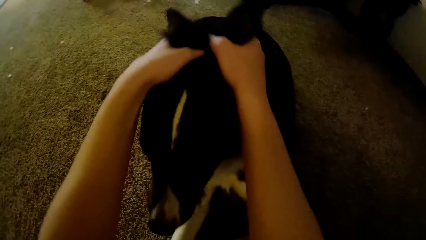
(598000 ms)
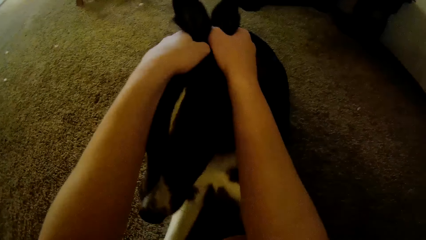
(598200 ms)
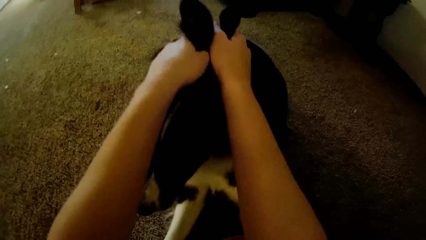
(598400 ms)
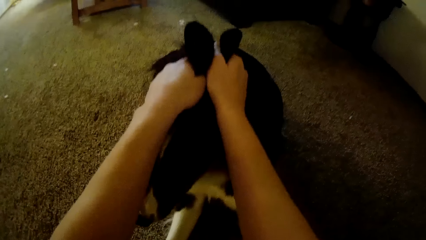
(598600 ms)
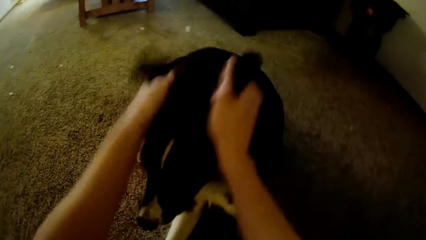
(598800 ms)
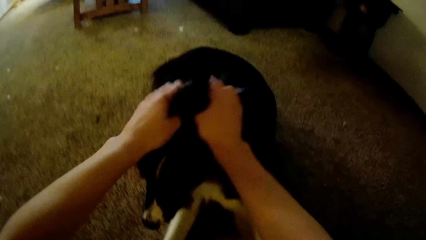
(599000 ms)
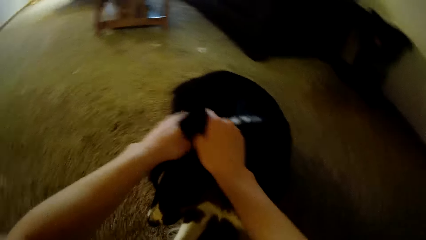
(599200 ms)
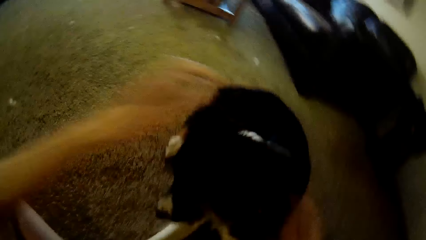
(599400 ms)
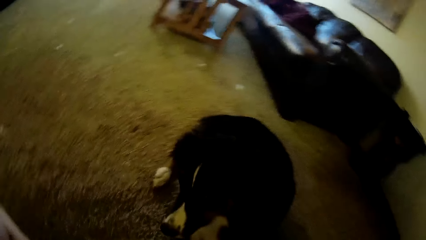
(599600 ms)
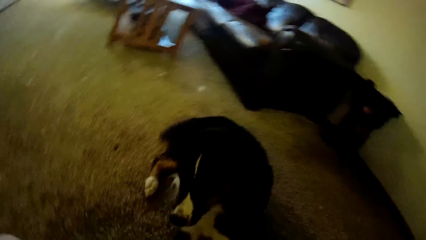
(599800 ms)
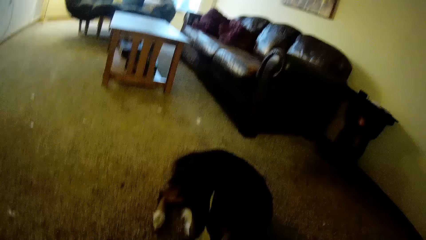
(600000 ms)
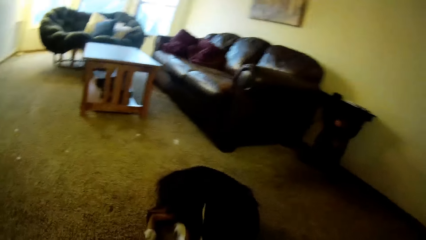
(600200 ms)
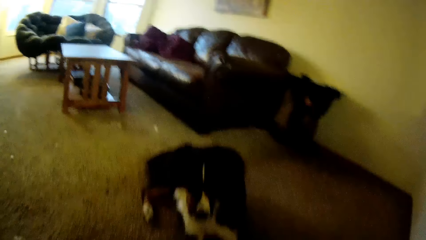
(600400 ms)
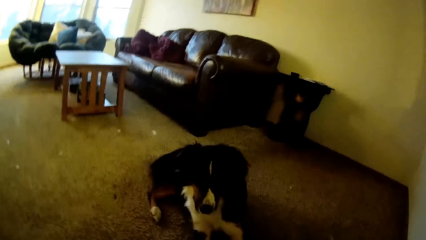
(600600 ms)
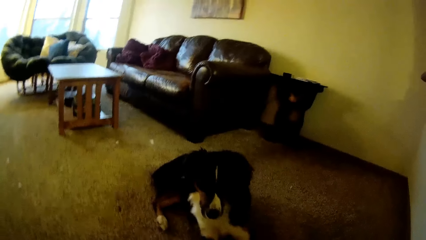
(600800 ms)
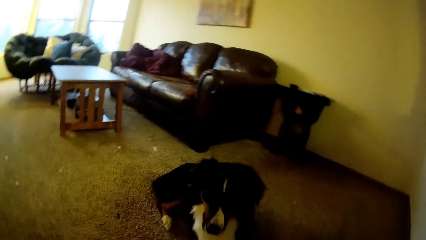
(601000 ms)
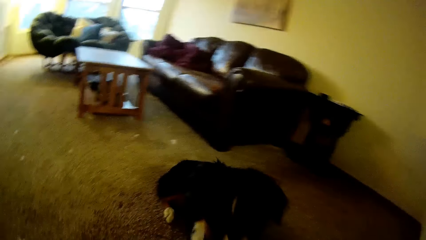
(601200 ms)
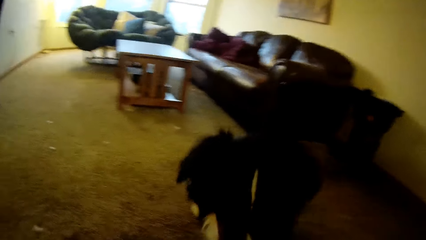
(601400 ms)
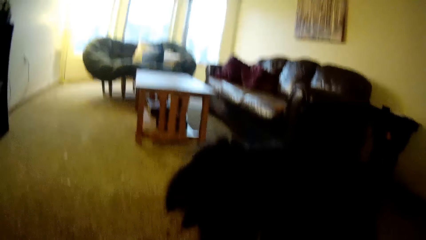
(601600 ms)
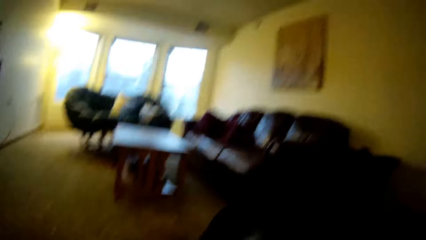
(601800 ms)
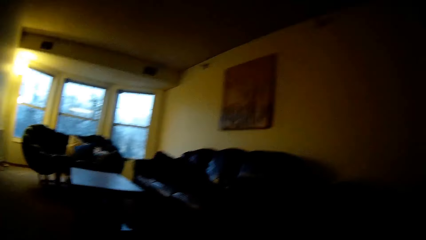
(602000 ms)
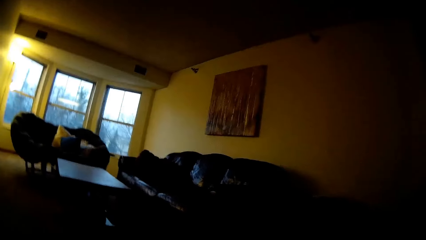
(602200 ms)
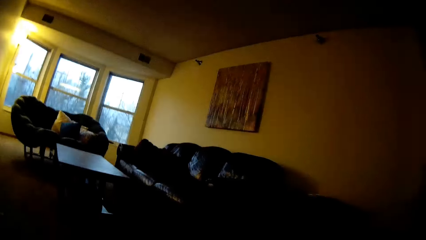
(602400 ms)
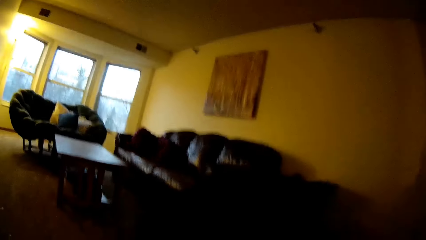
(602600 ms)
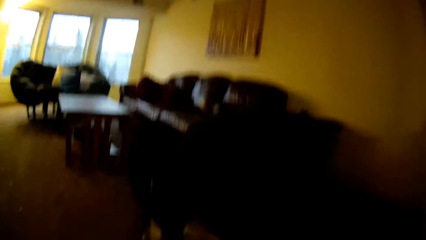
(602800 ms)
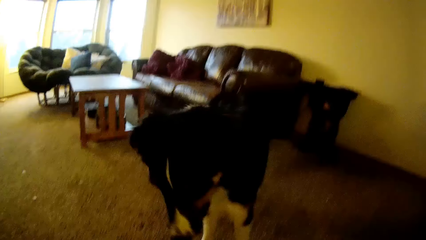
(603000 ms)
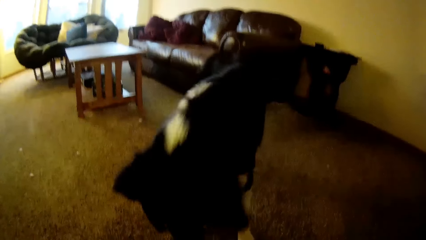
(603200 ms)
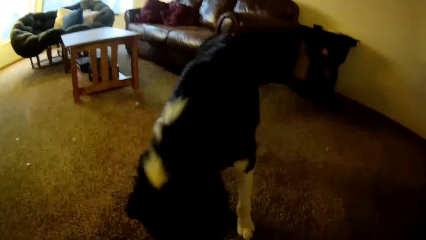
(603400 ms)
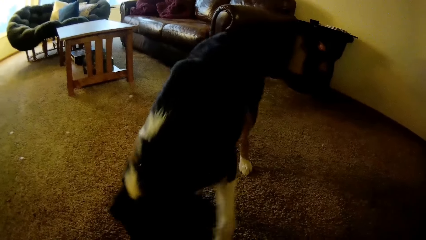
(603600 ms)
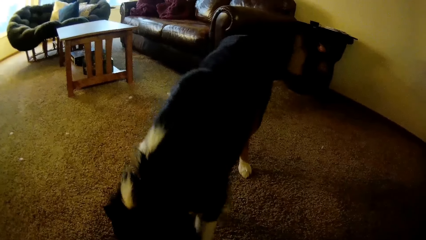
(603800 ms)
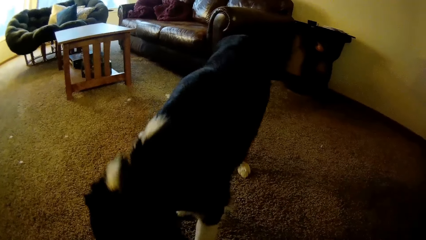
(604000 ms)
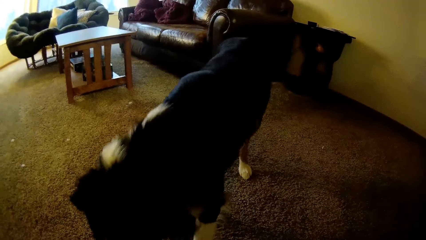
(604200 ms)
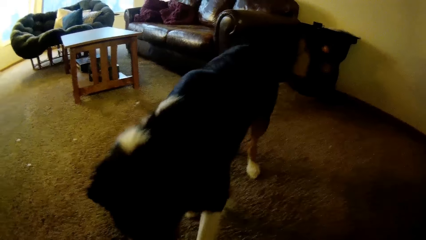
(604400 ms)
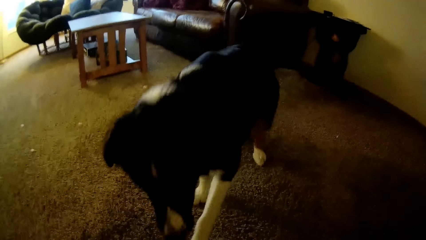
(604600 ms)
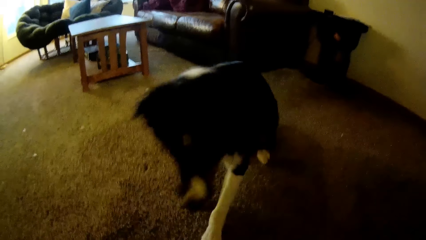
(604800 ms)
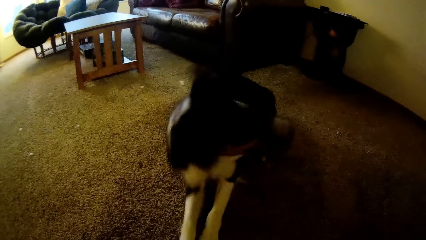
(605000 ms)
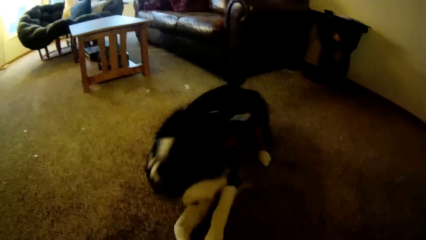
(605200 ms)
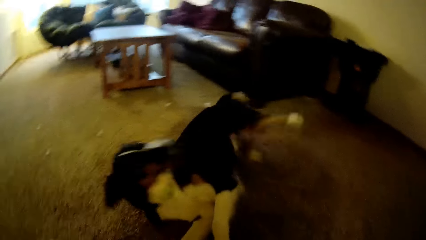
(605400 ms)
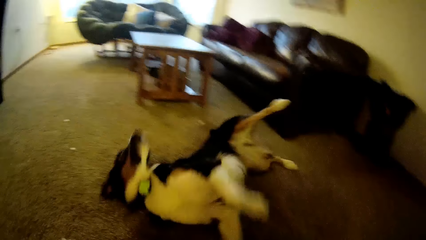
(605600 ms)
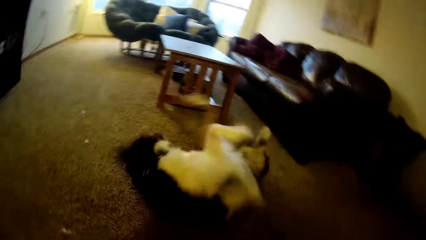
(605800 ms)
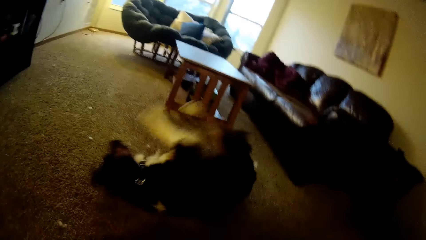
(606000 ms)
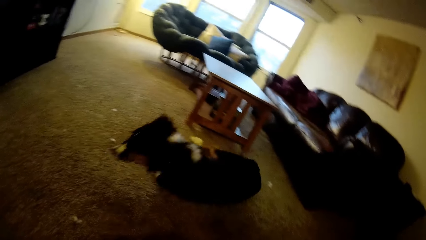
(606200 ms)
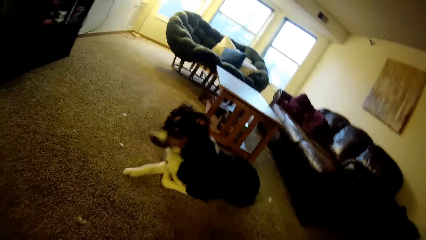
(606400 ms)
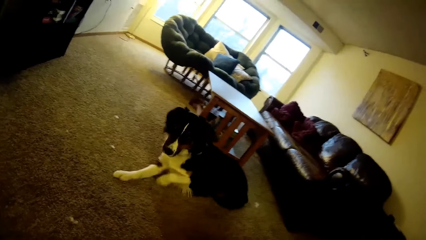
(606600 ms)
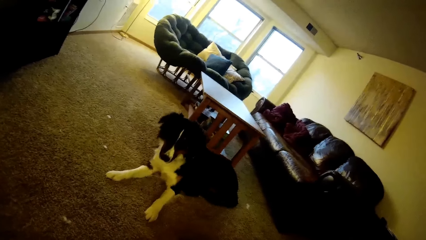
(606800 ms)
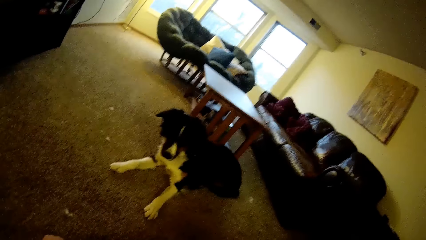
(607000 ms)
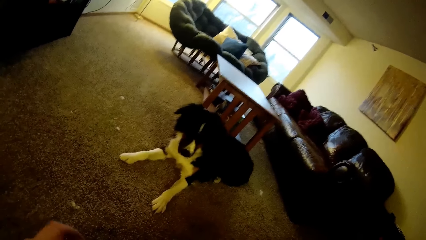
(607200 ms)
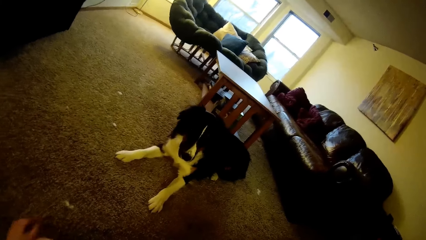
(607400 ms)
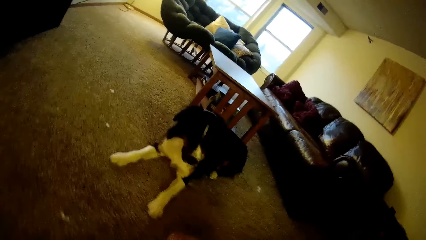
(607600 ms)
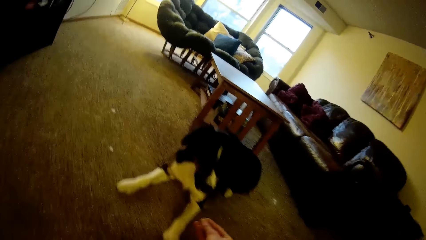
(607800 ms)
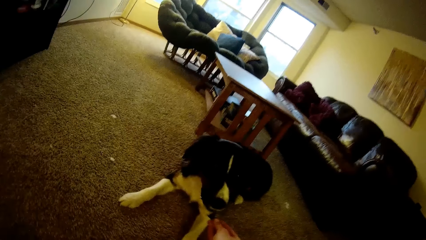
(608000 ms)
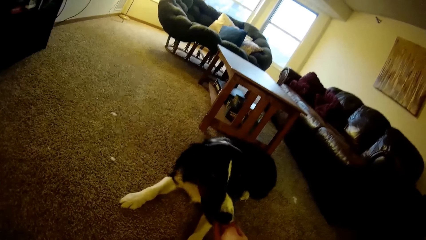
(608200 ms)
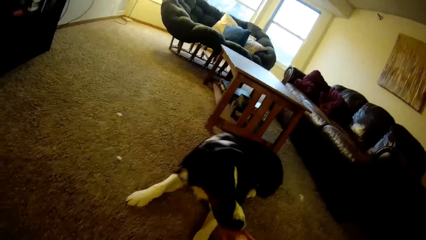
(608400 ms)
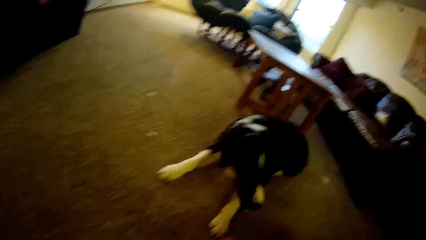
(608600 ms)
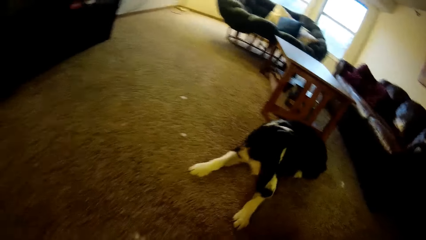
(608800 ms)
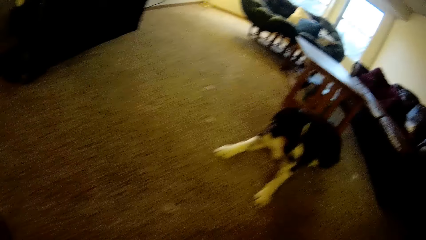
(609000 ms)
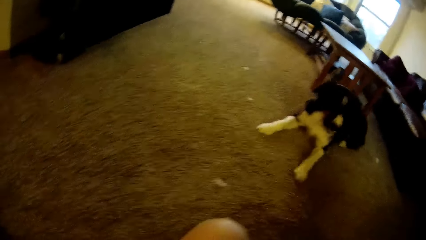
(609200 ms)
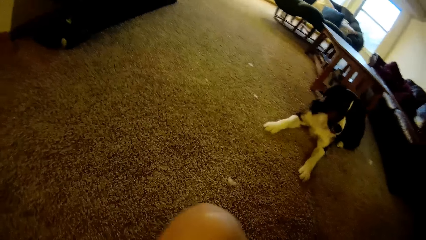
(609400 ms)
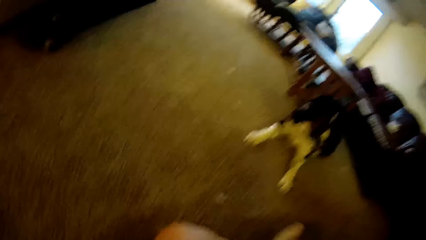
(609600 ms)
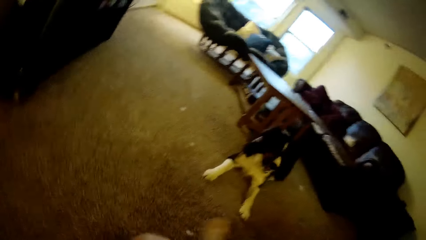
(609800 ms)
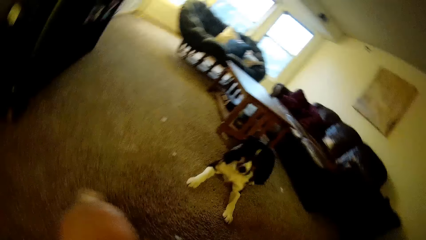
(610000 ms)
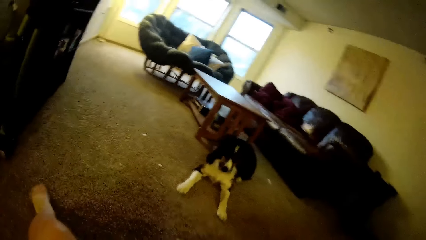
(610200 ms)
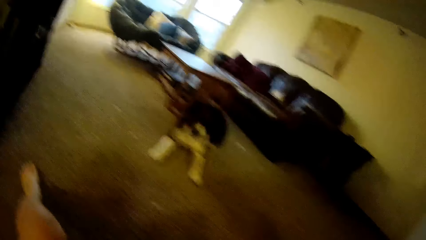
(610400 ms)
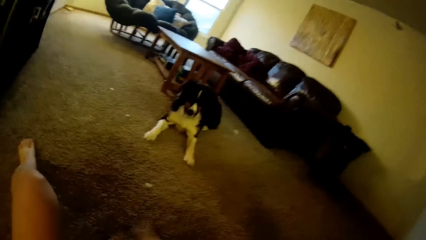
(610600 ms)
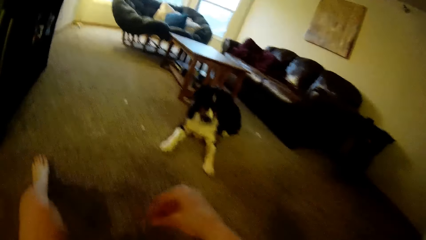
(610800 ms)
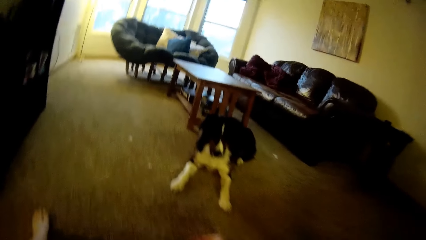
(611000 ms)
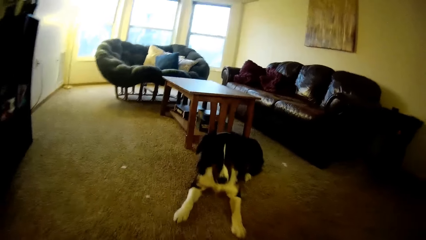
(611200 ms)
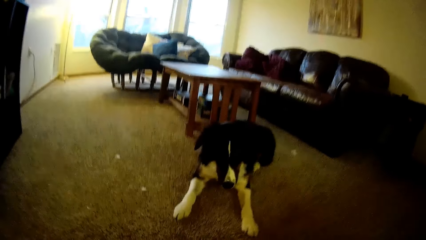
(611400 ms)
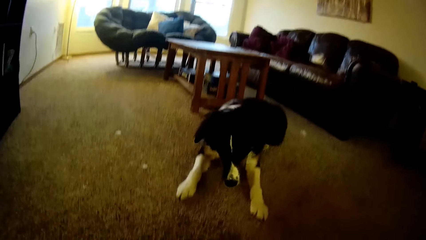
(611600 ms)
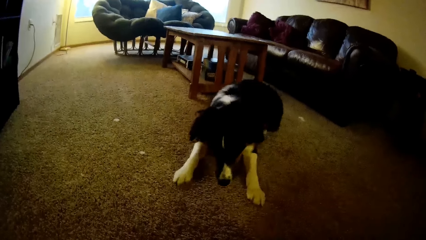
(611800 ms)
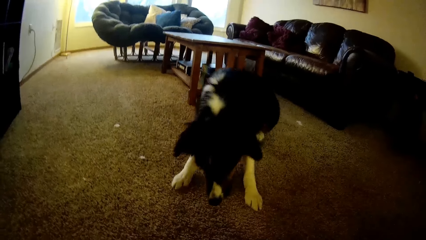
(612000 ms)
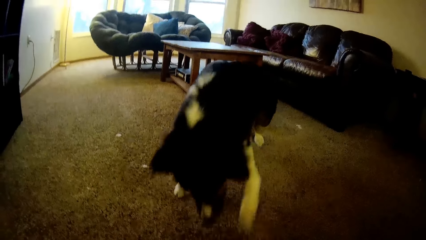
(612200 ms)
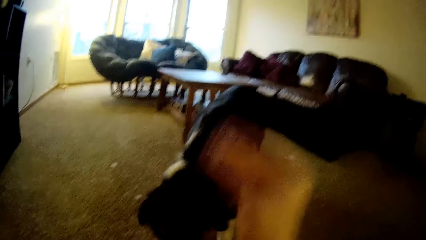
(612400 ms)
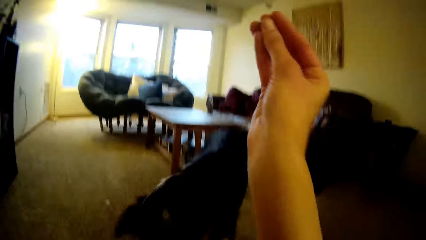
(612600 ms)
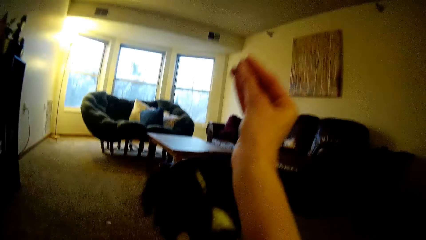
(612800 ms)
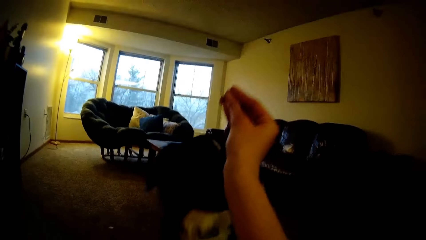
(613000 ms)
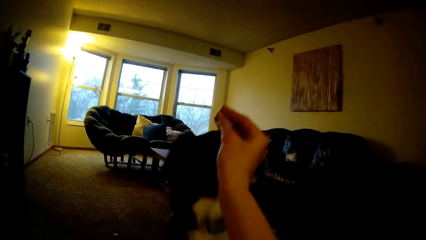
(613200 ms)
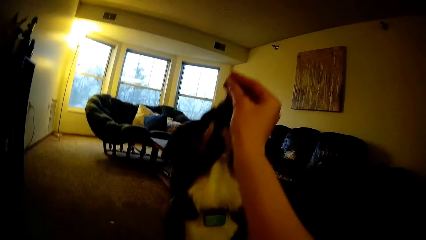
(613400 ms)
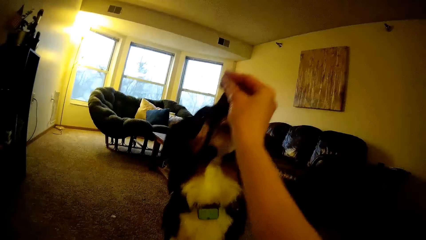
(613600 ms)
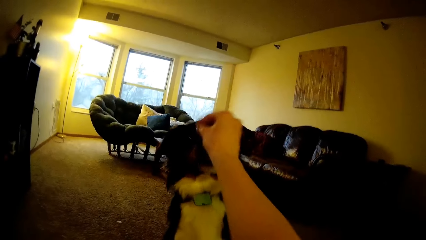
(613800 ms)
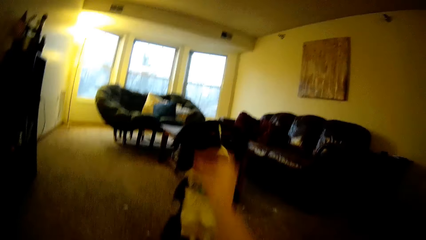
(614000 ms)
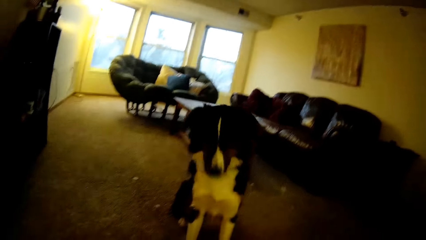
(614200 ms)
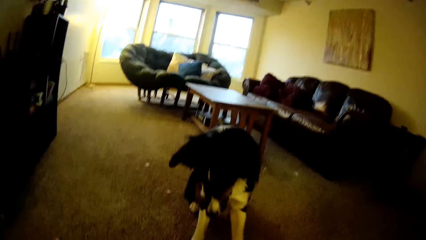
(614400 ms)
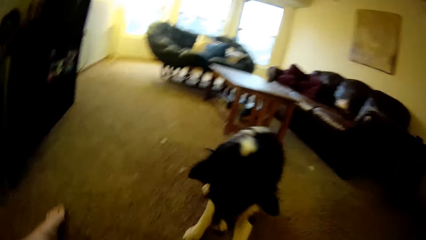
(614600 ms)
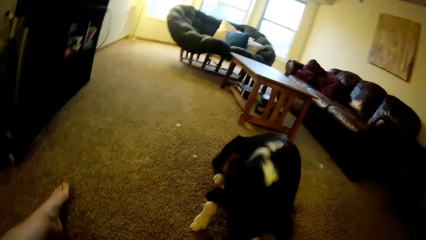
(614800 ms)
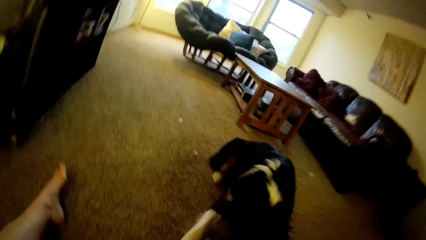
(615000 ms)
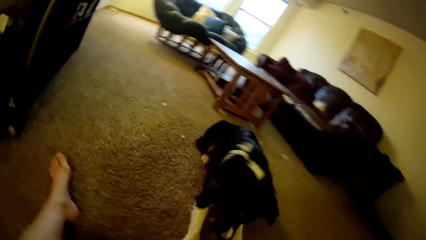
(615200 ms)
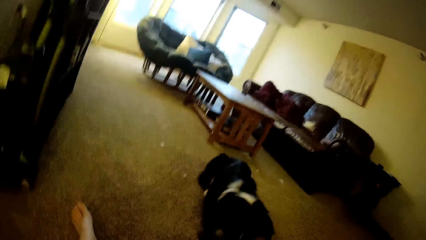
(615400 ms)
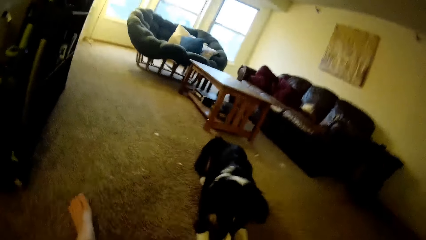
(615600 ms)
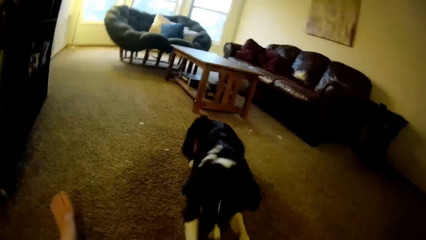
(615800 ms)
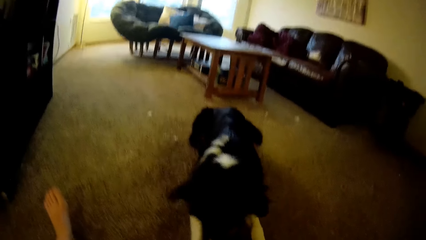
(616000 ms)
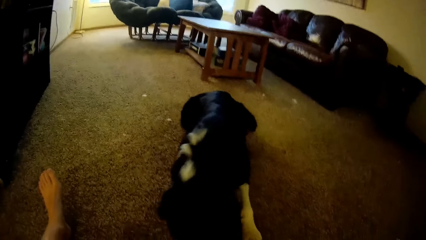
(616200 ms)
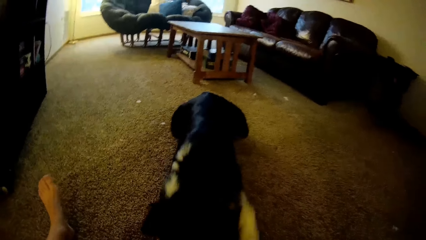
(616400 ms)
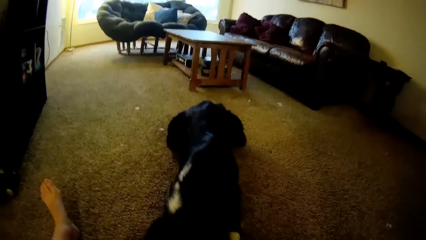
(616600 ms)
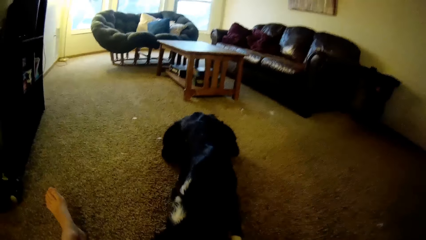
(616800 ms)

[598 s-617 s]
The camera wearer holds the dog. She gives the dog something. She stretches her leg. She raises her hand.
